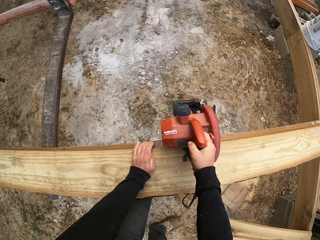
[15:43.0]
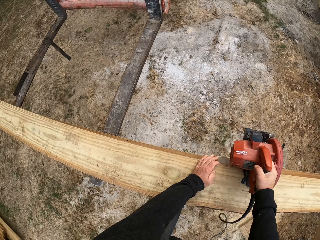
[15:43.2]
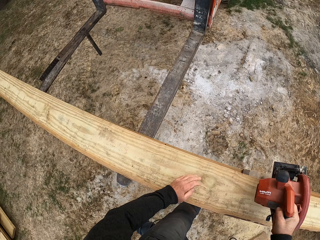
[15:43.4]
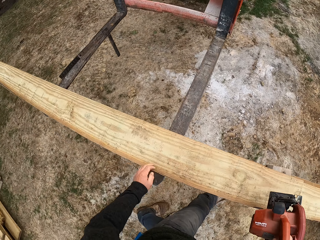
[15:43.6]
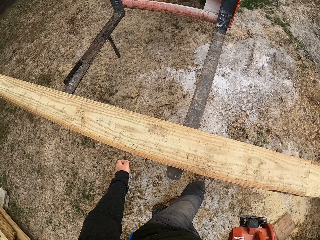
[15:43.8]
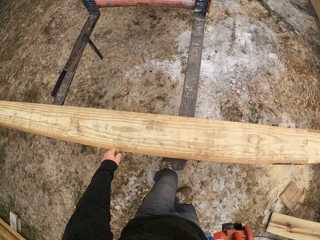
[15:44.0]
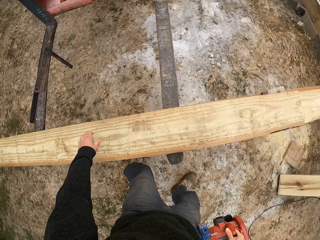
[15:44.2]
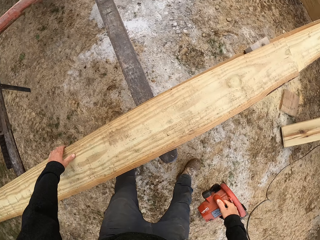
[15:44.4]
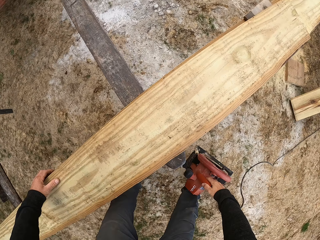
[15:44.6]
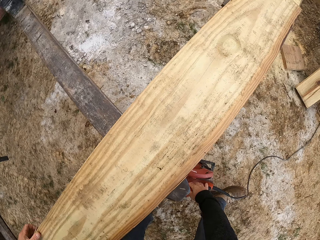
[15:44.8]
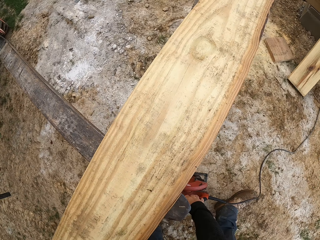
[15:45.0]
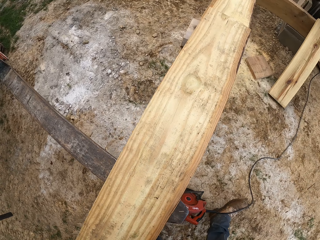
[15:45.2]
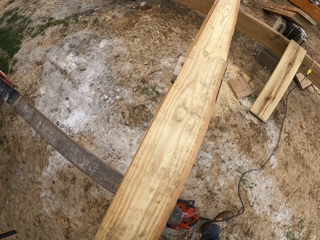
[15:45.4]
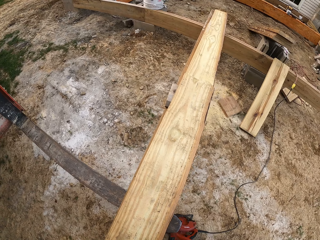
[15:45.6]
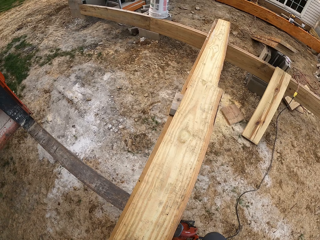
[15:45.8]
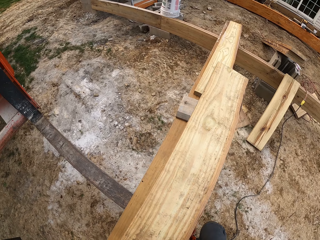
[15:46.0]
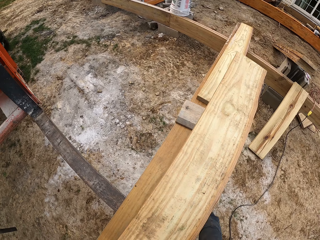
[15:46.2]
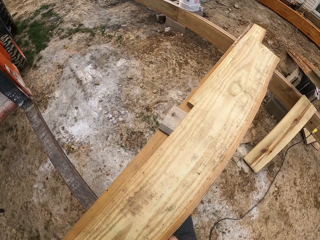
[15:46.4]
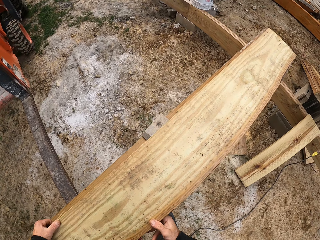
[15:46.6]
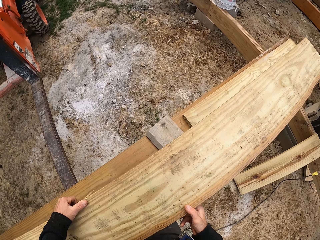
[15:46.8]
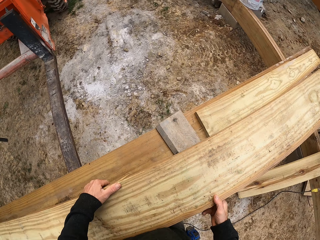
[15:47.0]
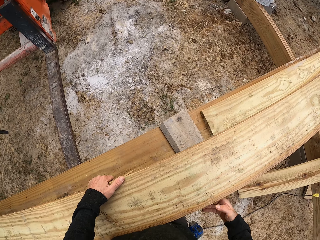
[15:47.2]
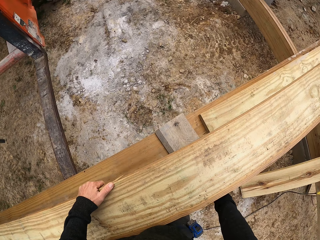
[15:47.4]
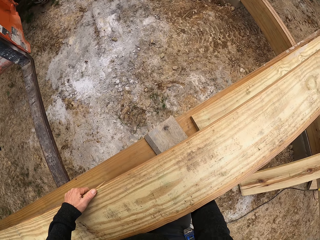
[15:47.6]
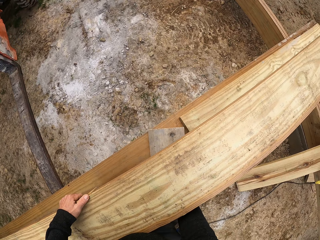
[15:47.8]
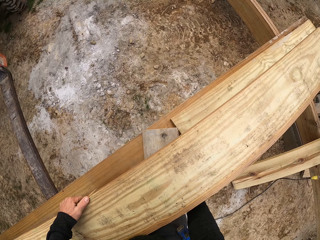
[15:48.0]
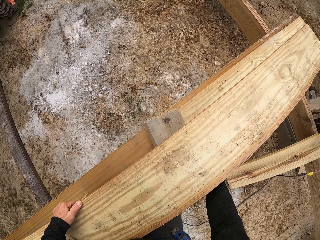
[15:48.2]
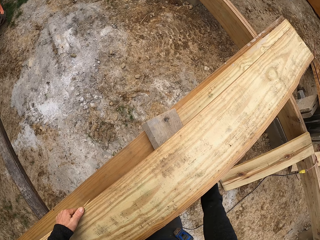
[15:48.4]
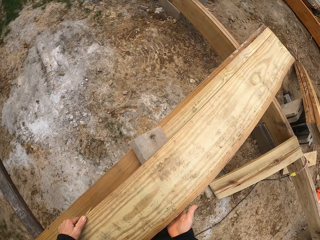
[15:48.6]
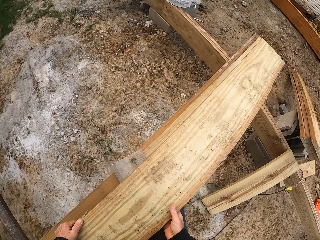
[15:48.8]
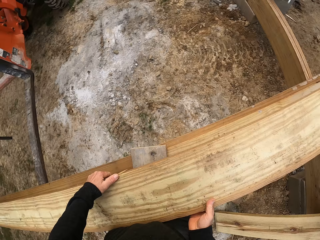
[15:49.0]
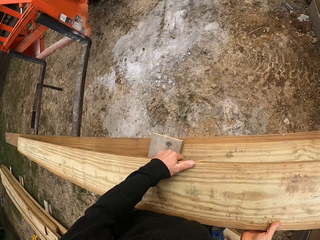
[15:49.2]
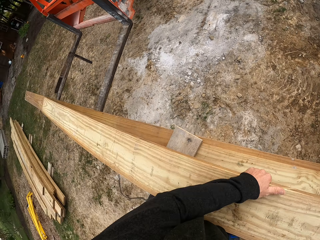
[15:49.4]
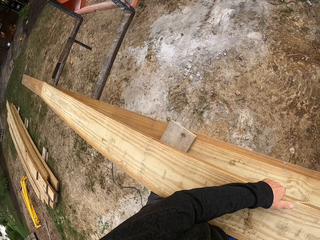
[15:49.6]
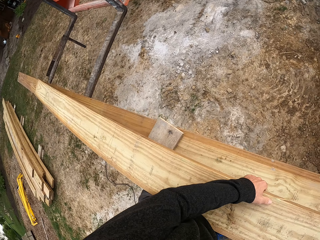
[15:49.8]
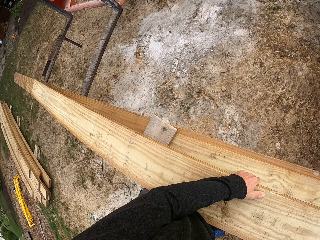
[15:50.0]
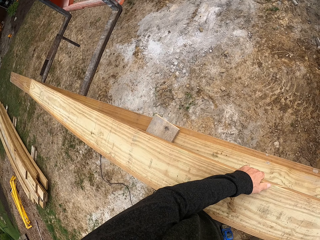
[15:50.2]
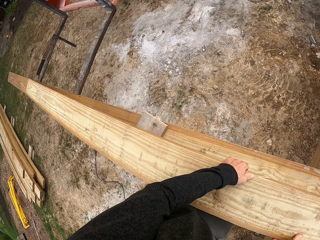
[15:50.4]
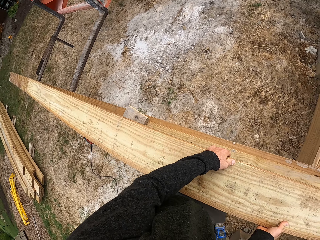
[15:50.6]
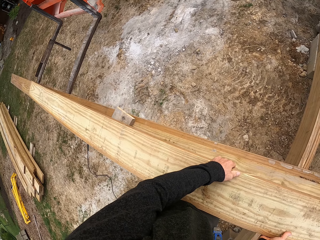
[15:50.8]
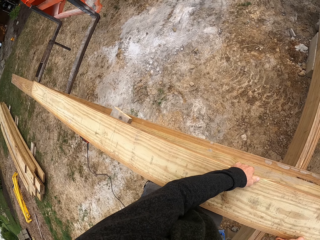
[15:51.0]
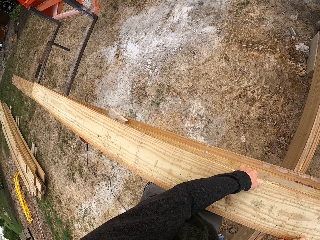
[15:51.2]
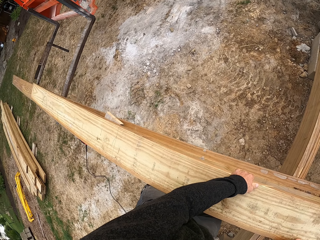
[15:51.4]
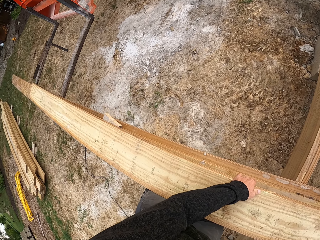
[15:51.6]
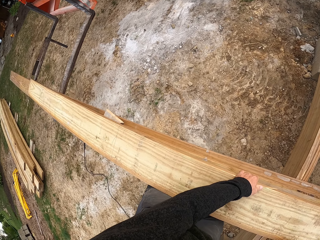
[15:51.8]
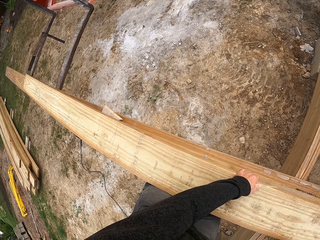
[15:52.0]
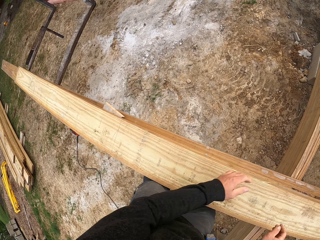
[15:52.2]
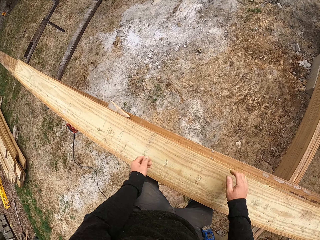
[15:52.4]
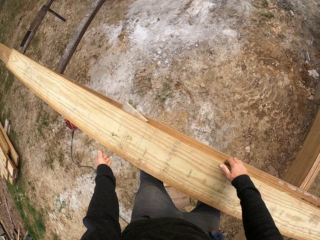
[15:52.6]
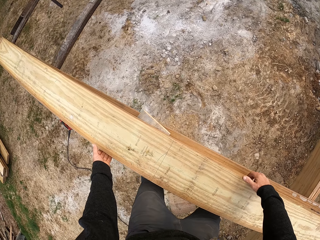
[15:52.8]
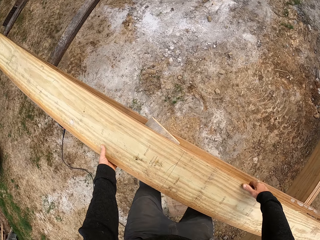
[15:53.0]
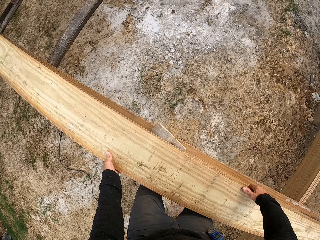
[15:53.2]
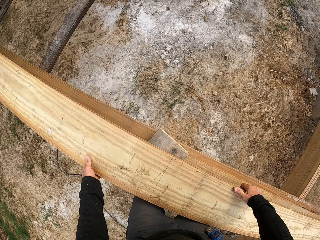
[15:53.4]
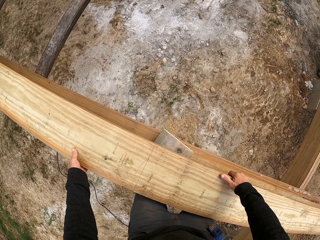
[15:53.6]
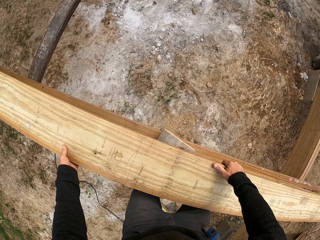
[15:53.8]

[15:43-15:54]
The camera wearer moves. They put the wood cutting machine on the ground. They take wood, carry a piece of wood, and move the wood or a book. They put the wood on the other wood.

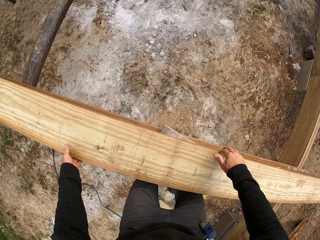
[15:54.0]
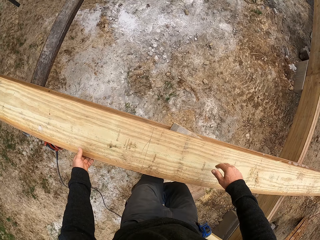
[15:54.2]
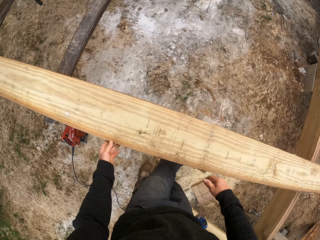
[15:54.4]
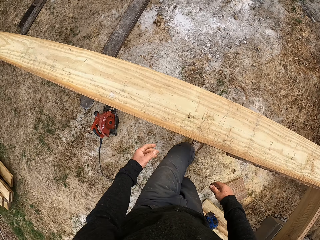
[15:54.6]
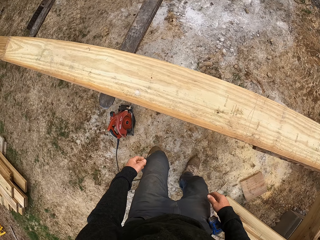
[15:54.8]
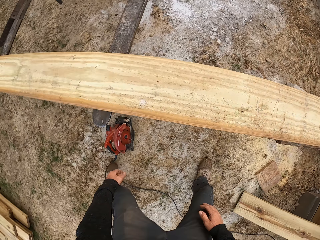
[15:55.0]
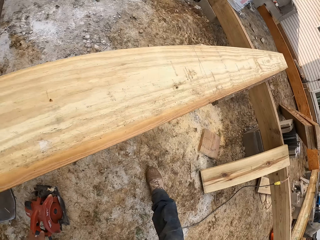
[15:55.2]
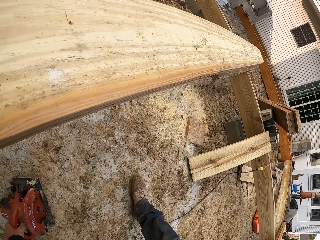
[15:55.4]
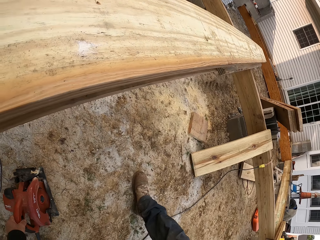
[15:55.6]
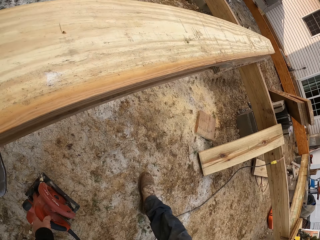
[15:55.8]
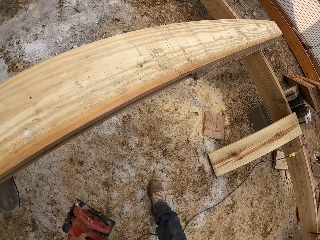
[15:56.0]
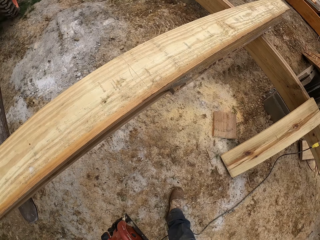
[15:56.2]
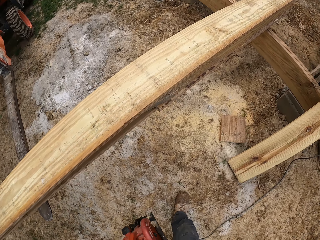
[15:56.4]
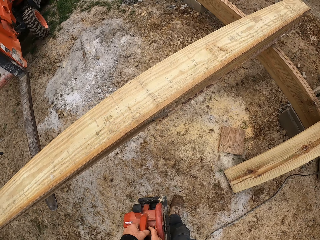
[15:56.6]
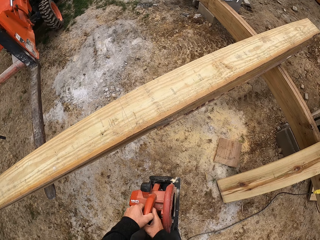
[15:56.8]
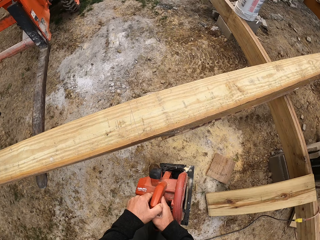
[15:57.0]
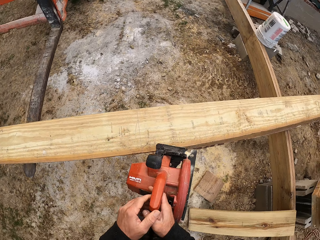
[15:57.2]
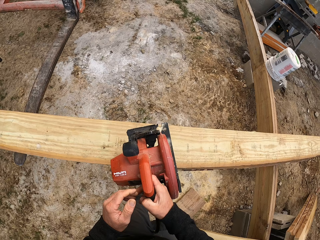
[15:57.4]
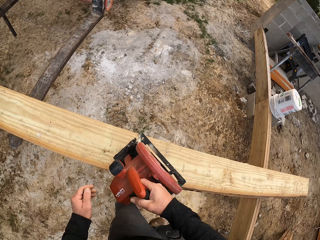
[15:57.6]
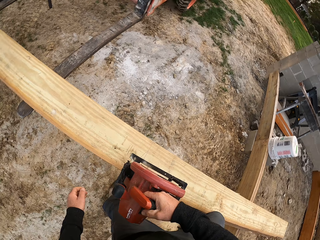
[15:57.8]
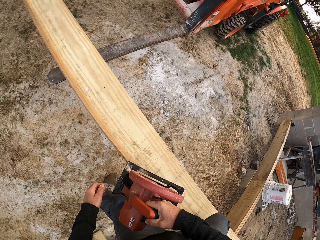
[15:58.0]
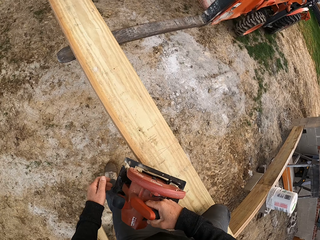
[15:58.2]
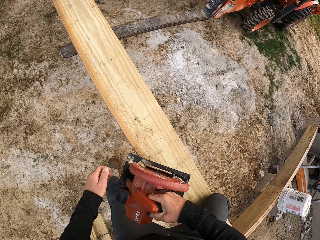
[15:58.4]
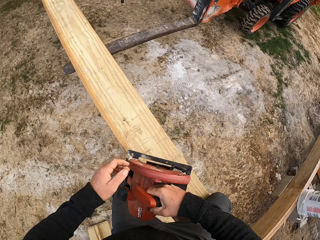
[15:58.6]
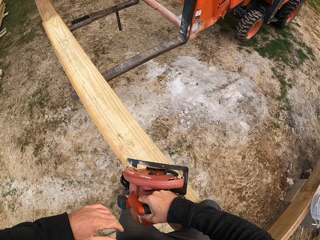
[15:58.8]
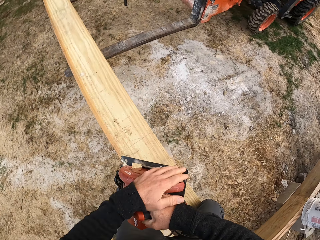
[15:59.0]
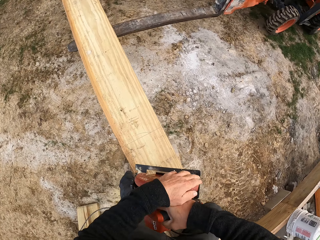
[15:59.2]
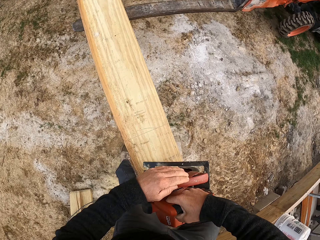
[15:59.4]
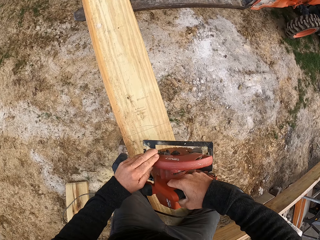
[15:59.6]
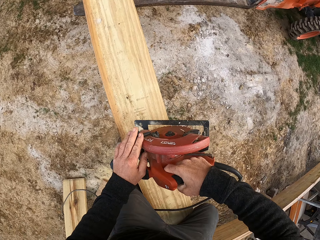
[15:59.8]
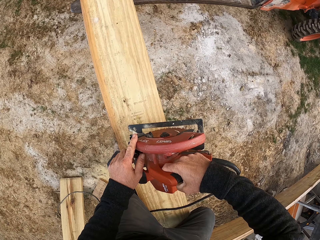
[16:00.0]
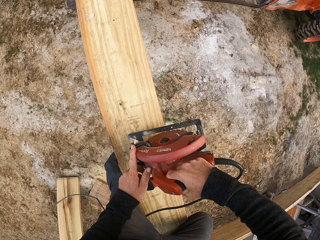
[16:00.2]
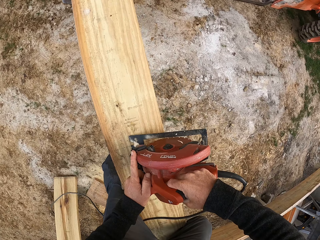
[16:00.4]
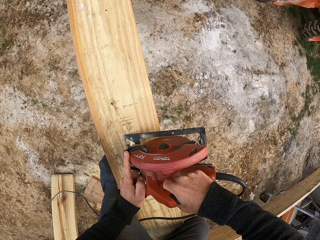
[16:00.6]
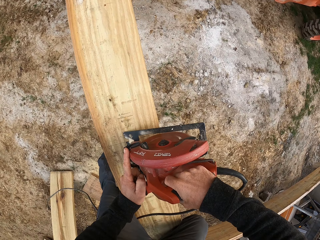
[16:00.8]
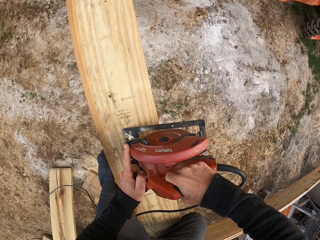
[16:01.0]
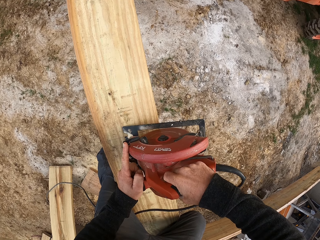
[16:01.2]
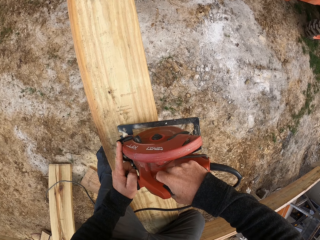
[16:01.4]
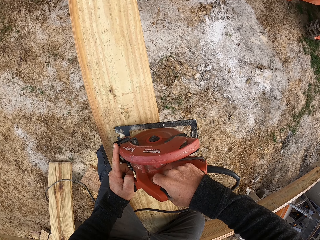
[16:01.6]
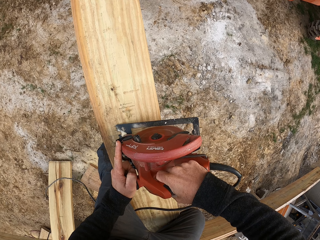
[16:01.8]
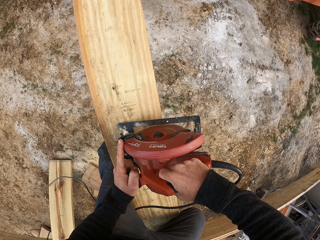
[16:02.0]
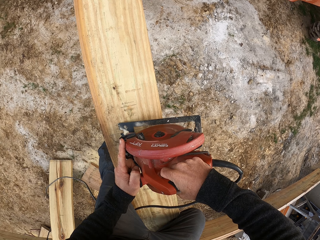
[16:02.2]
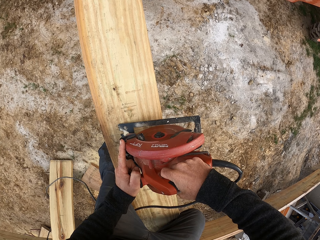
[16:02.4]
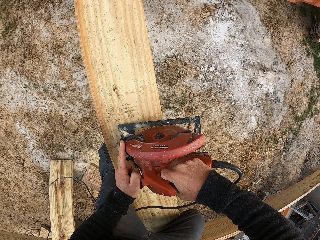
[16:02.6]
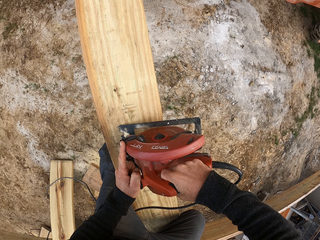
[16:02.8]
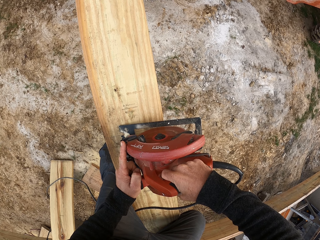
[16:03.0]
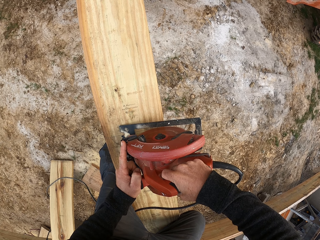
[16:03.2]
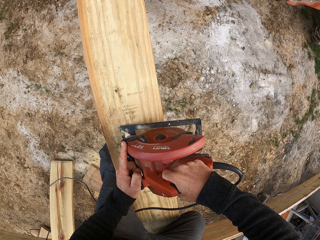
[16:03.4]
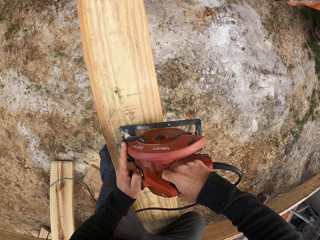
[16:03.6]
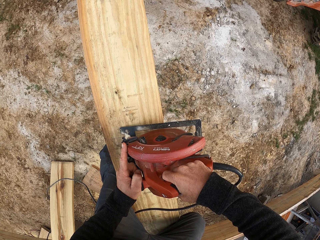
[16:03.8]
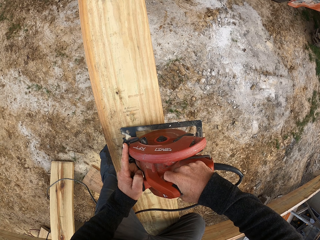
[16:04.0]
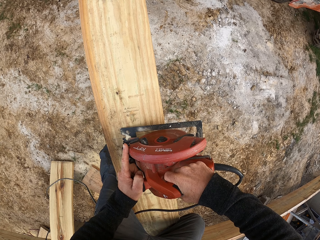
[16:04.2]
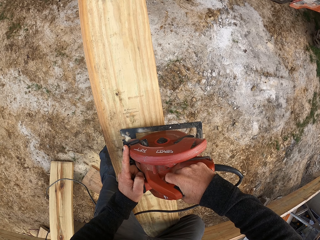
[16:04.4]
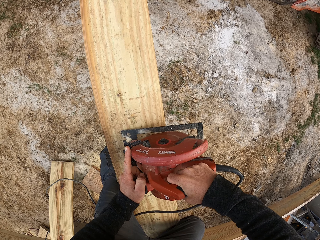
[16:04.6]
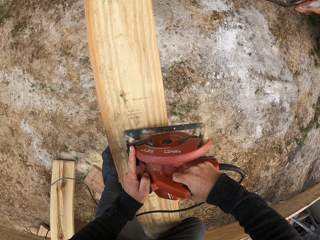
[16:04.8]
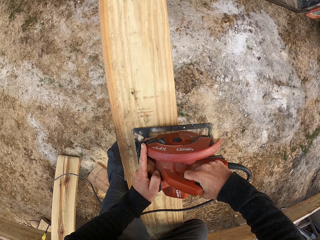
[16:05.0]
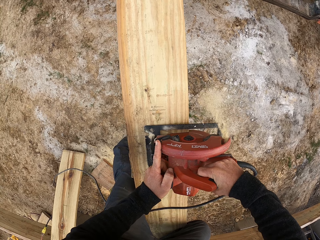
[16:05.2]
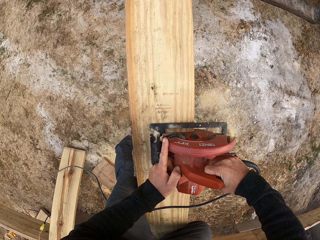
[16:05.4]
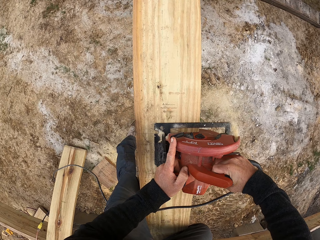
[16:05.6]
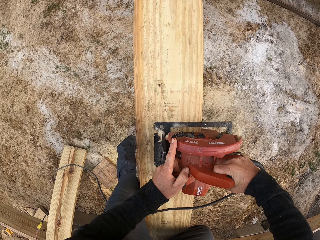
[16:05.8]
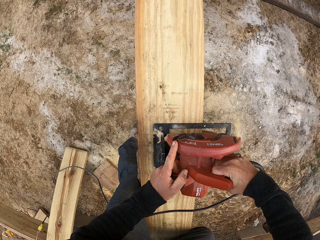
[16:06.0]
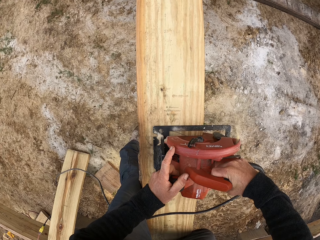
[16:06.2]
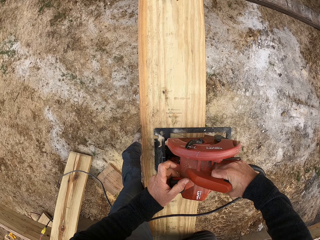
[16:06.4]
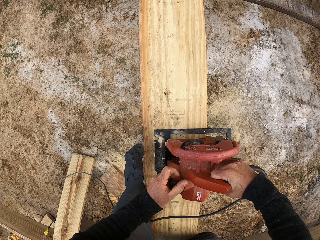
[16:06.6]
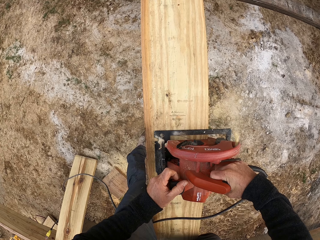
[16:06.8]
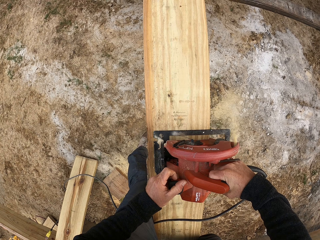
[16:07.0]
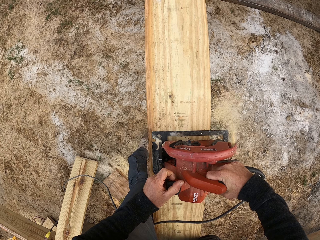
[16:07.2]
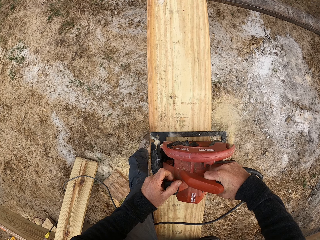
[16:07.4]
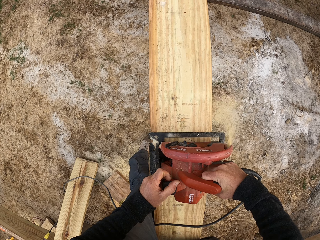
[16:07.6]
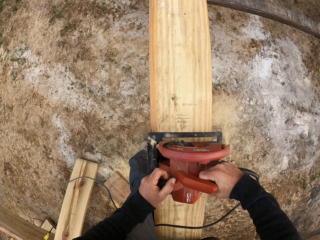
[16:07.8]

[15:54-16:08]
The camera wearer moves backwards. They pick up the wood cutter or circular saw from the ground, move their hand on the circular saw, and cut the piece of wood with a wood cutting machine.
